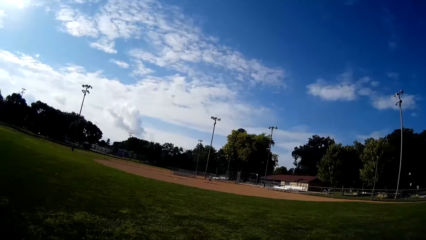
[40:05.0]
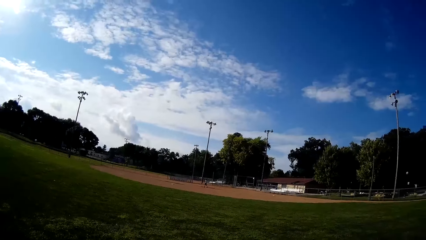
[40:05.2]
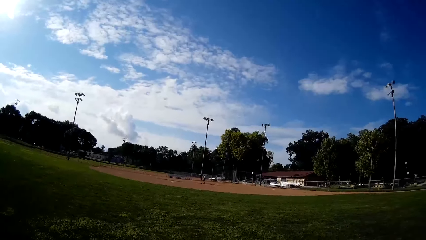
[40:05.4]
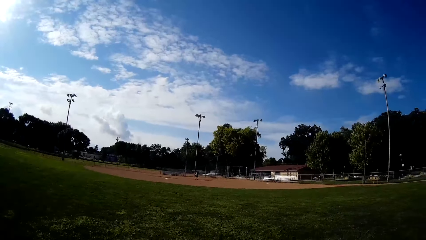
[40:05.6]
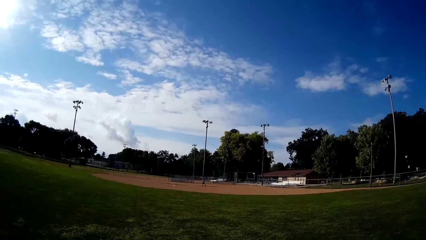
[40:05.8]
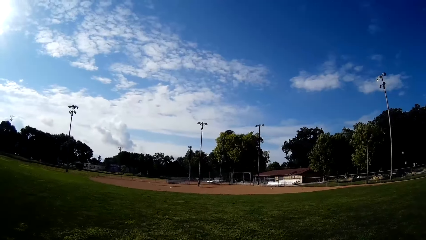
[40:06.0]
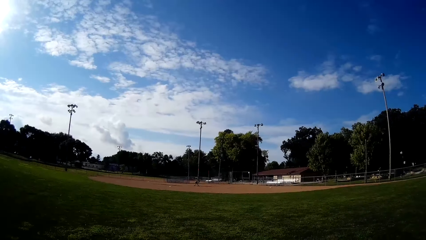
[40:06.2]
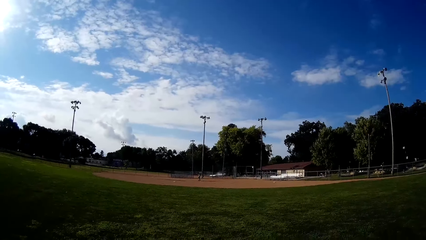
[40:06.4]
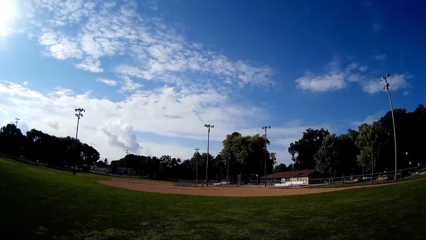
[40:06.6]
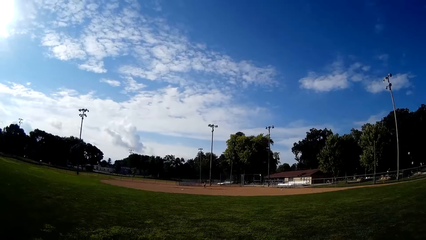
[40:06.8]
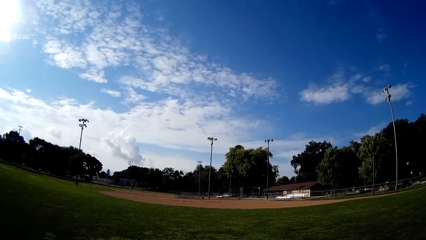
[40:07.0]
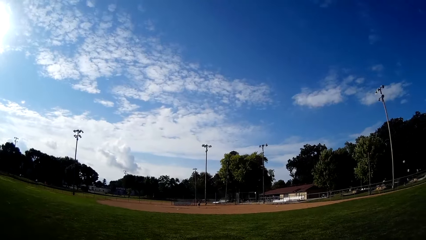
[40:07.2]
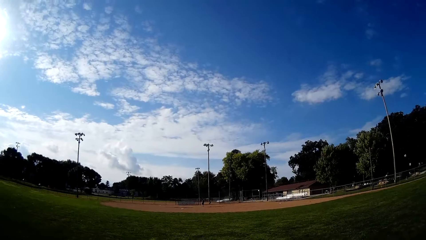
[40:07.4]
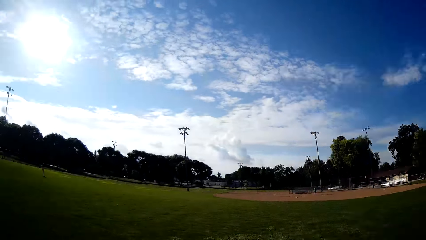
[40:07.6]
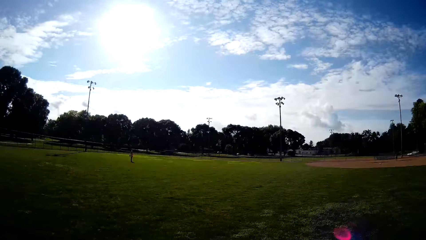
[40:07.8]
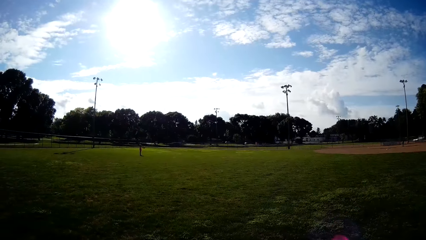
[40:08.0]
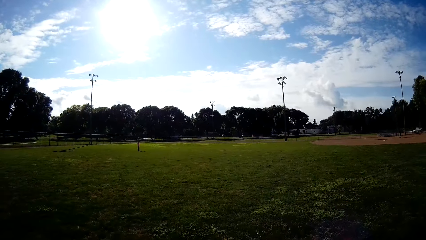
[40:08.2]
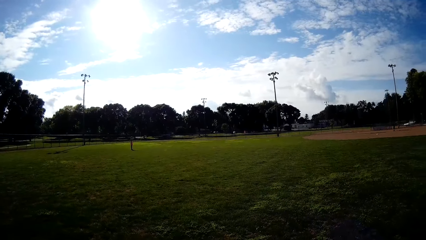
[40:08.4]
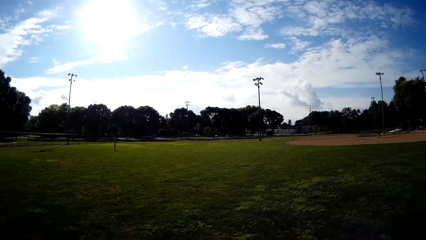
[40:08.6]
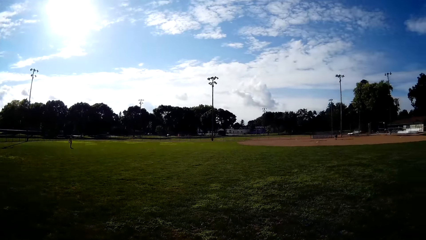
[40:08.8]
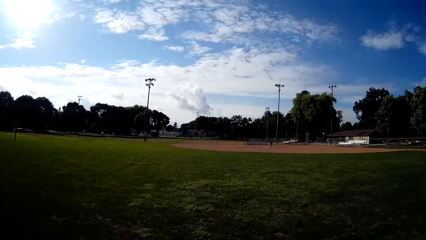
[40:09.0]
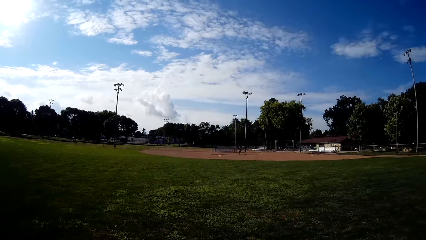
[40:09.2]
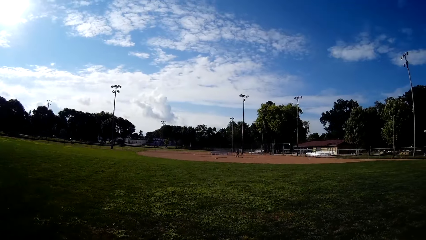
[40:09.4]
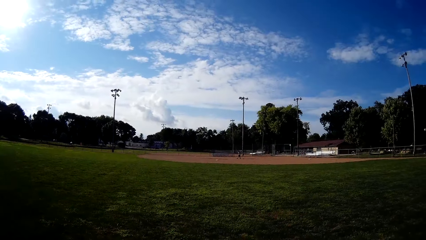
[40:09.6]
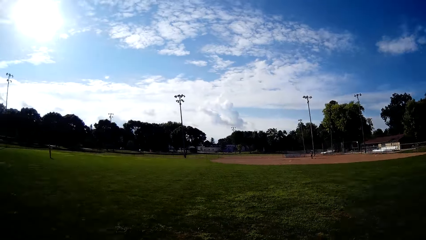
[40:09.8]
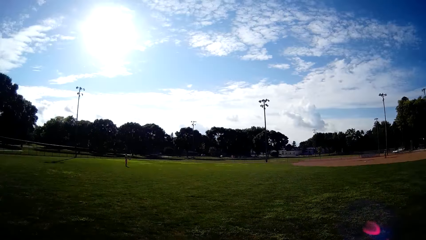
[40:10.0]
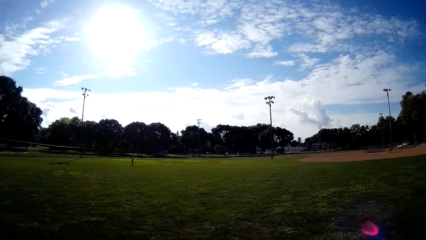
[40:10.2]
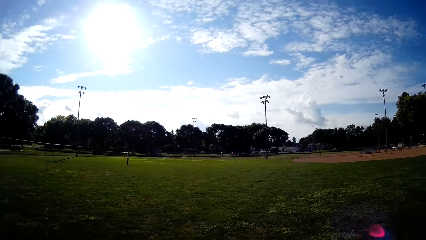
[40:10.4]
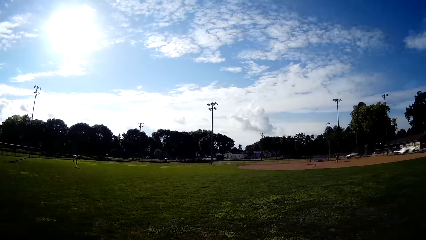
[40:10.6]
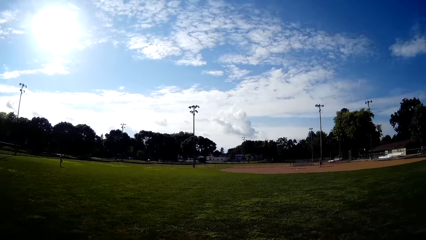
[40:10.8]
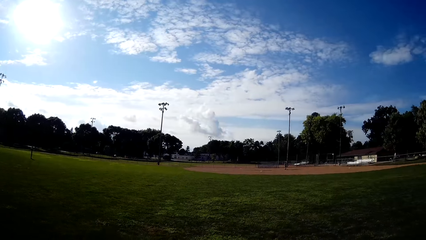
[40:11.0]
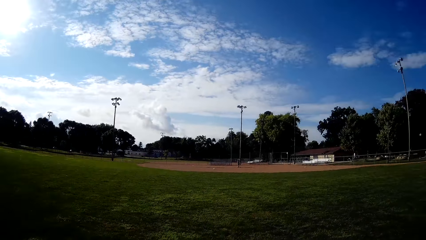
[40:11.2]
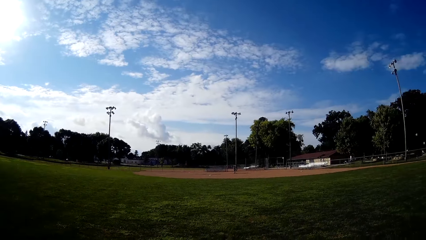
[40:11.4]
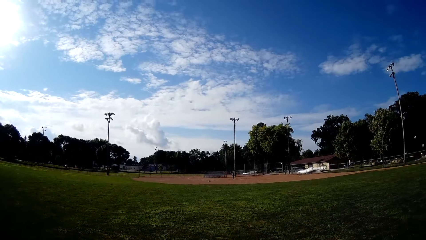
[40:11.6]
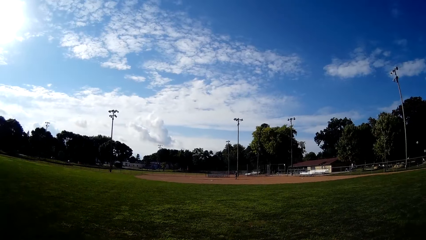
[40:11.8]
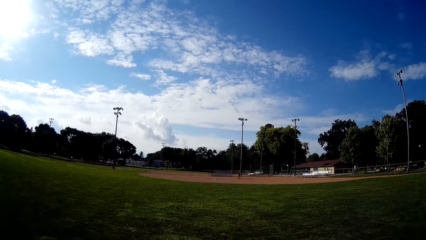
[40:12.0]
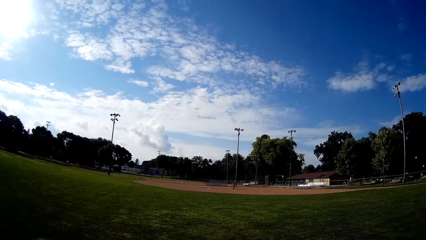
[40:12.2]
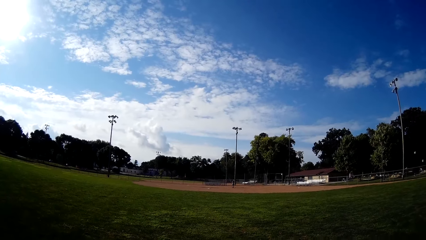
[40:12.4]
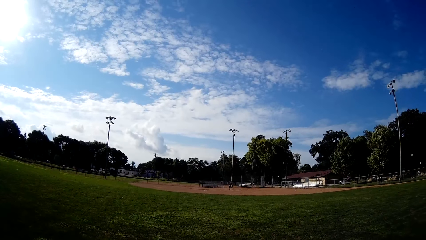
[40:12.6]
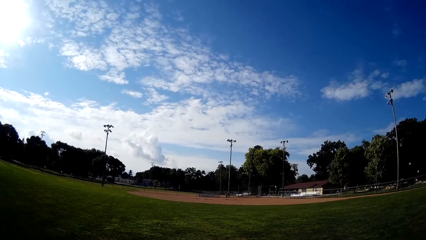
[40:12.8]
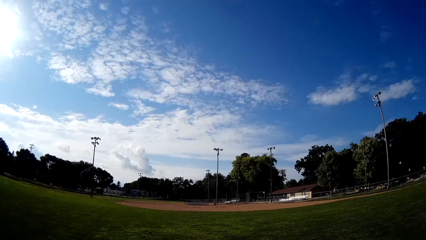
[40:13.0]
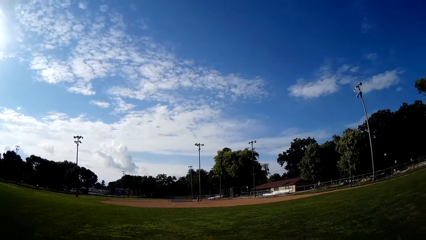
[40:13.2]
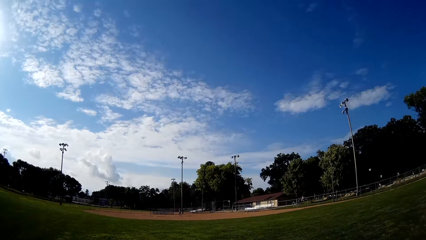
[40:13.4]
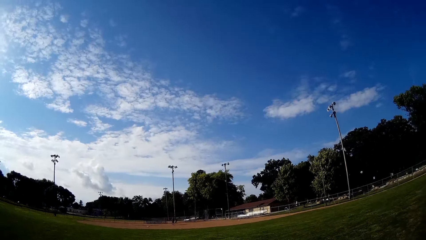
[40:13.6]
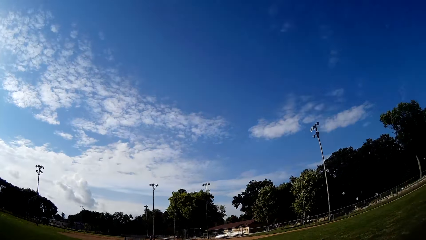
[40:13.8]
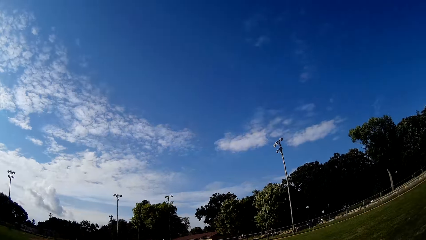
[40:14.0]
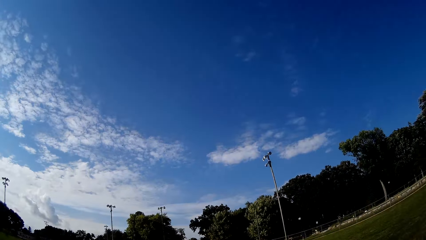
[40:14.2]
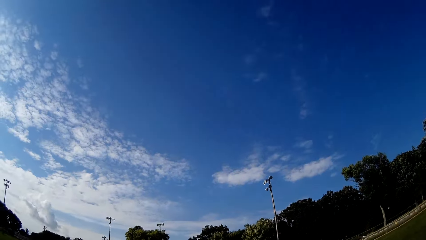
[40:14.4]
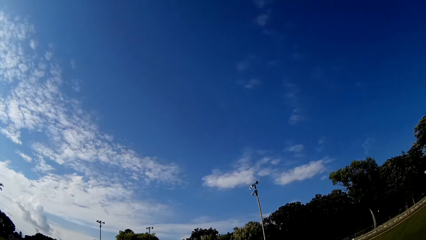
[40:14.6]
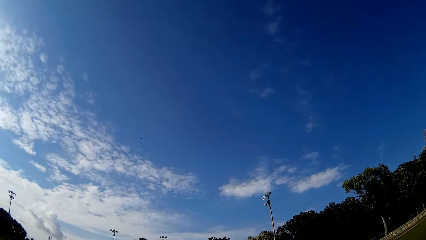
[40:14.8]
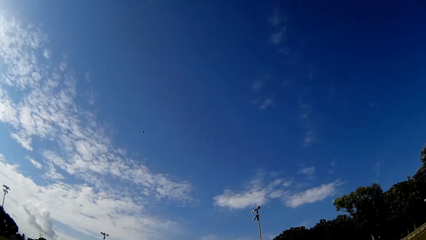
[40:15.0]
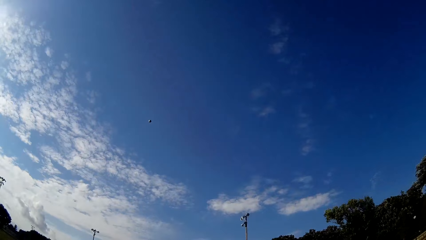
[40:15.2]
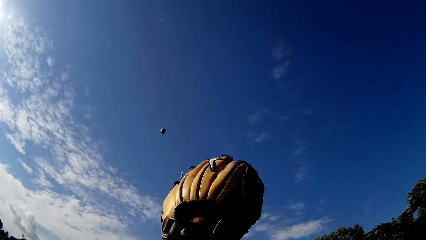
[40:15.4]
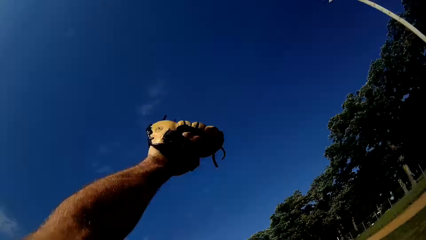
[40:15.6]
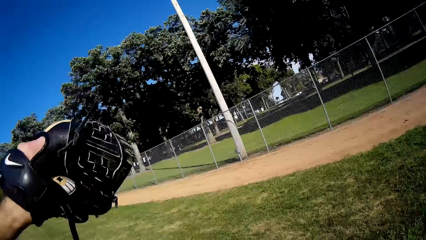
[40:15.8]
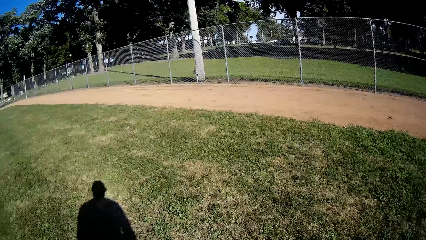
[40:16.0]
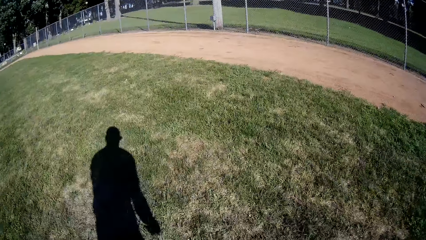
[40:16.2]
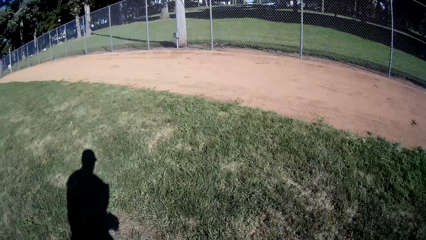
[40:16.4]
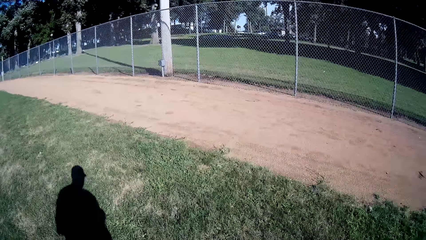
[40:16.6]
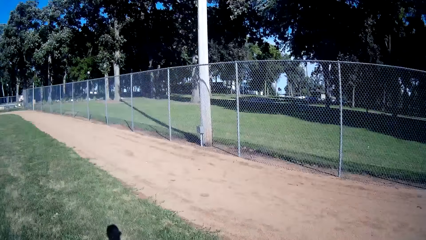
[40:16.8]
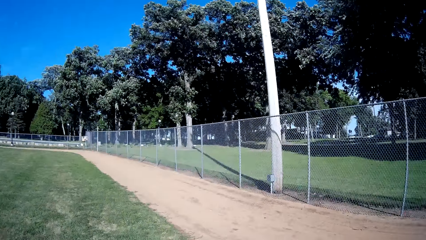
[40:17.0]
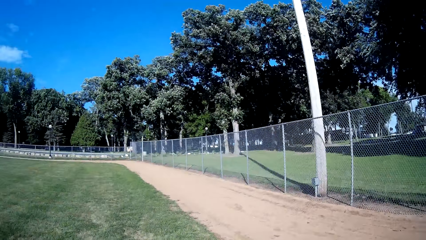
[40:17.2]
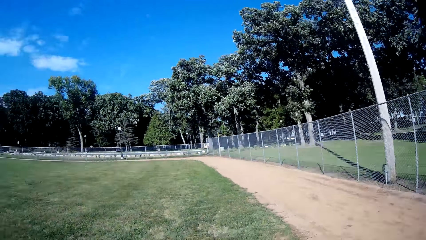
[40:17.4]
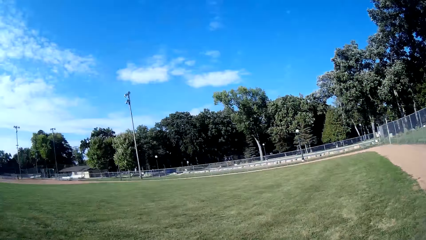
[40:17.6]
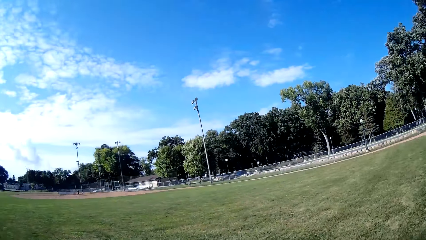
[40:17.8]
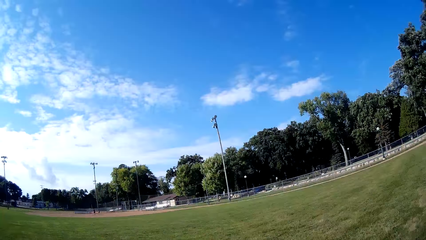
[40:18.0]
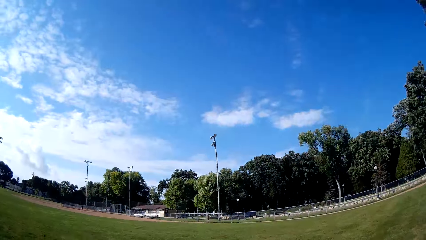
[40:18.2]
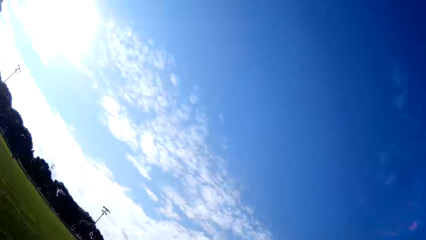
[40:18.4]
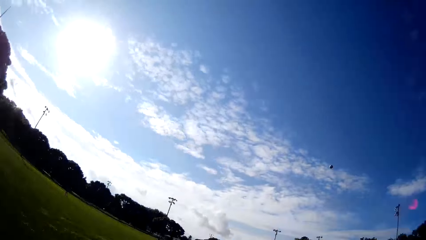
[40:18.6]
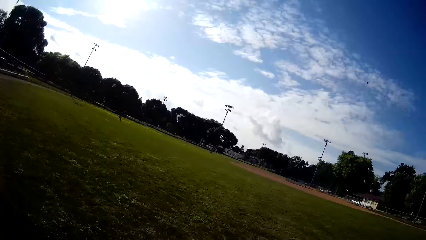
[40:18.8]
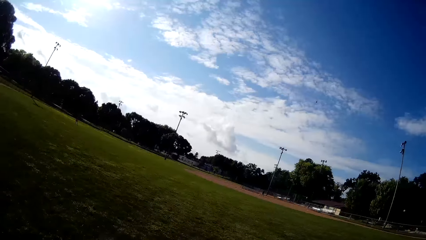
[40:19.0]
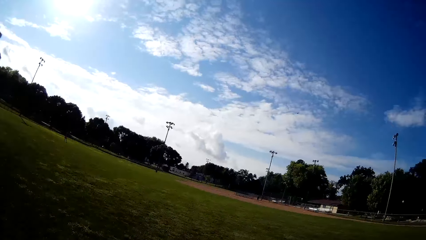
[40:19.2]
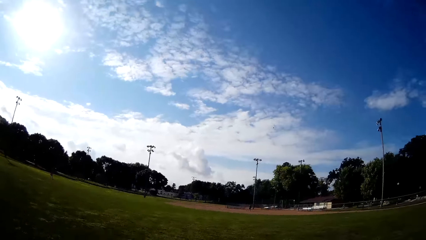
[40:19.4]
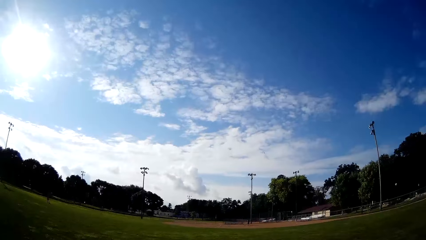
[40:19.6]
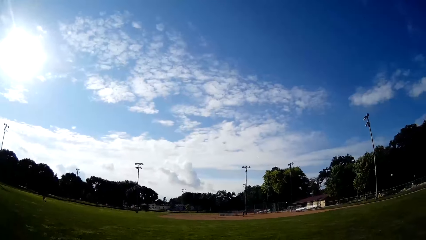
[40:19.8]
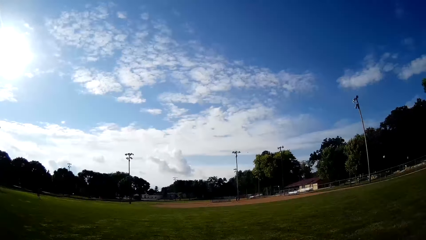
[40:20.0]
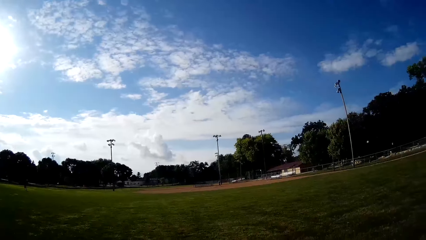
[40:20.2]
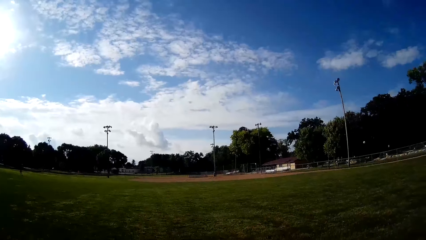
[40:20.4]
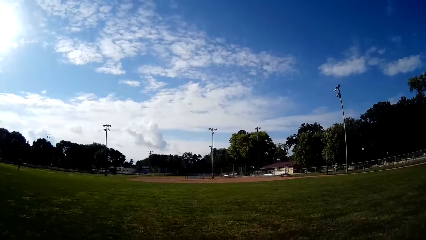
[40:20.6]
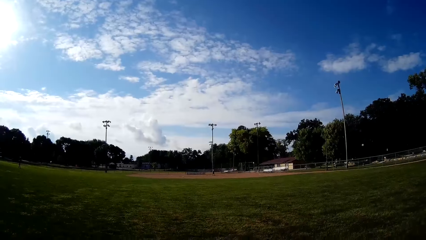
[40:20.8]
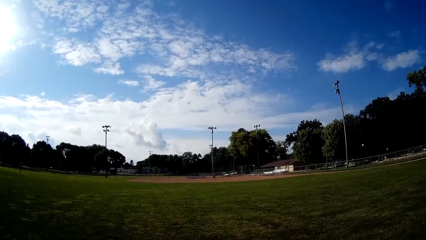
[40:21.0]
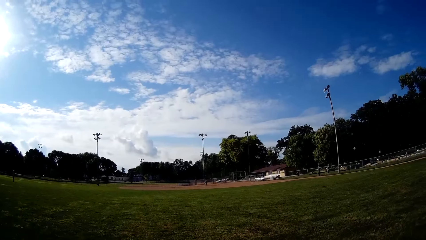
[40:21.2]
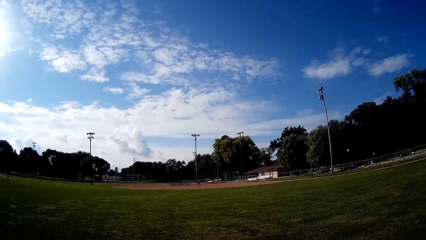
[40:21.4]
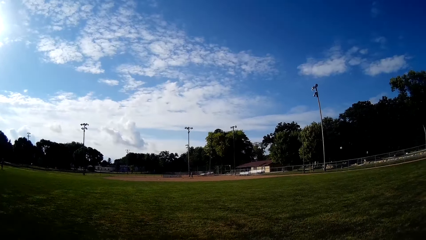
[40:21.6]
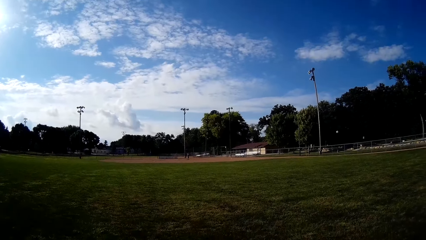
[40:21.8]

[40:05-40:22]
A person walks towards the ball. The camera wearer looks around. Another person hits the ball. The camera wearer moves towards the ball. They catch the baseball. They throw the baseball to the man.
